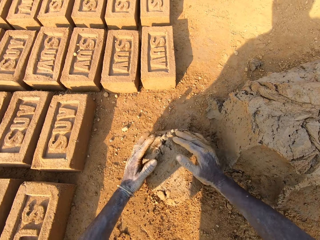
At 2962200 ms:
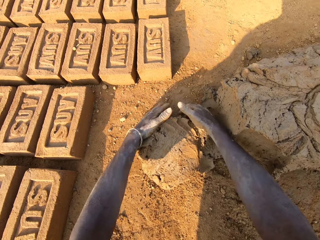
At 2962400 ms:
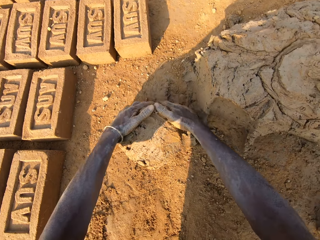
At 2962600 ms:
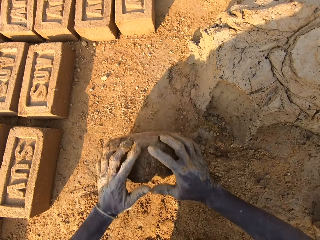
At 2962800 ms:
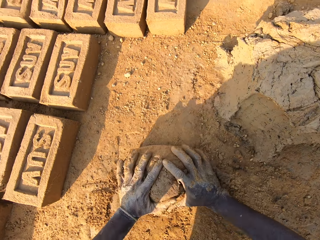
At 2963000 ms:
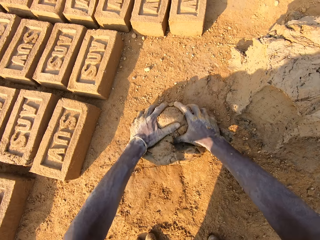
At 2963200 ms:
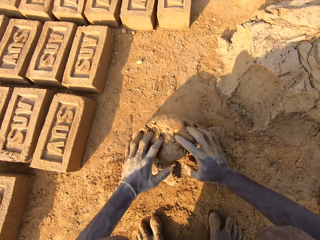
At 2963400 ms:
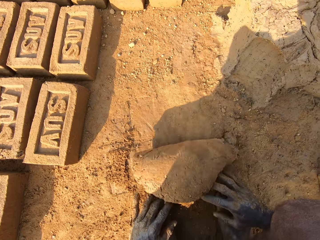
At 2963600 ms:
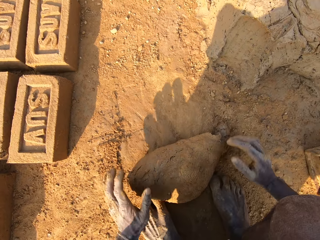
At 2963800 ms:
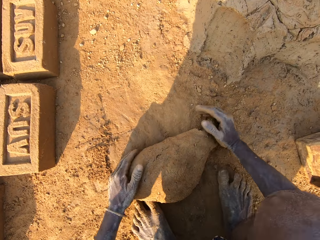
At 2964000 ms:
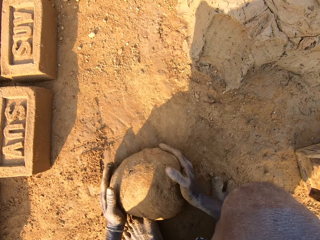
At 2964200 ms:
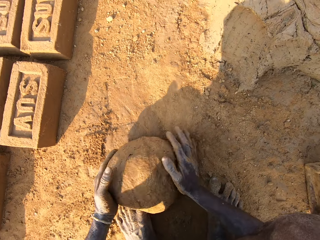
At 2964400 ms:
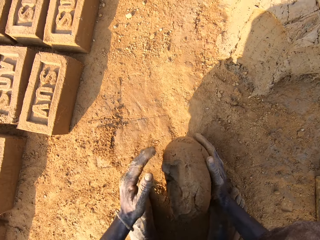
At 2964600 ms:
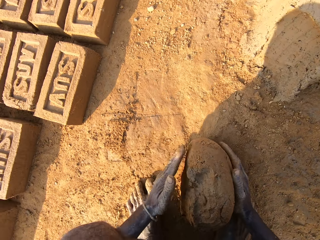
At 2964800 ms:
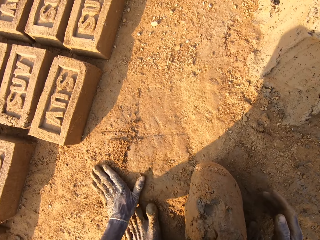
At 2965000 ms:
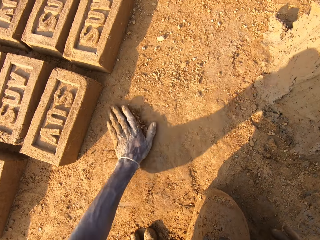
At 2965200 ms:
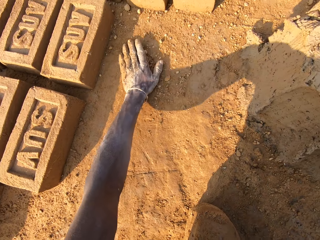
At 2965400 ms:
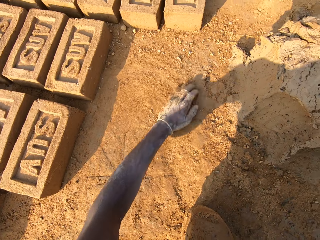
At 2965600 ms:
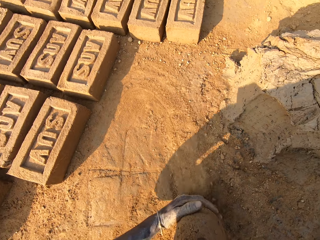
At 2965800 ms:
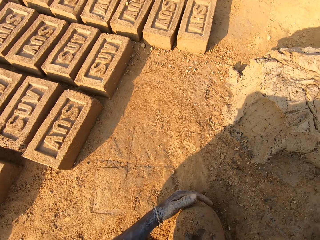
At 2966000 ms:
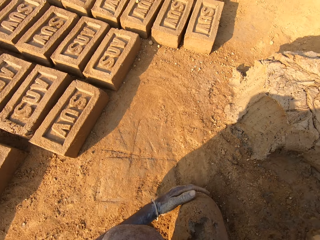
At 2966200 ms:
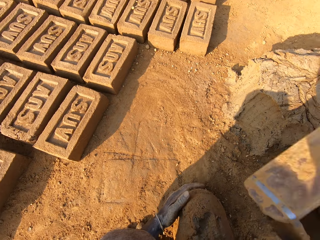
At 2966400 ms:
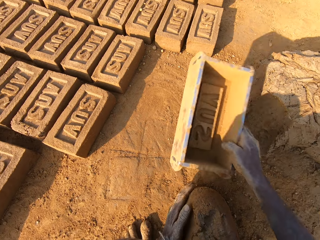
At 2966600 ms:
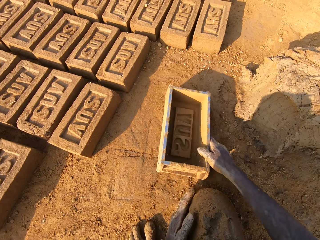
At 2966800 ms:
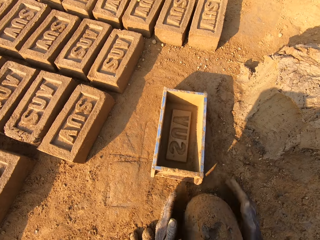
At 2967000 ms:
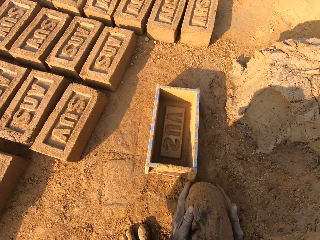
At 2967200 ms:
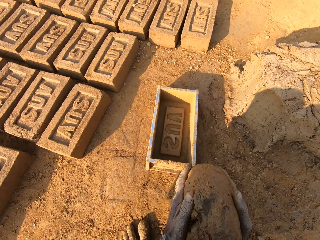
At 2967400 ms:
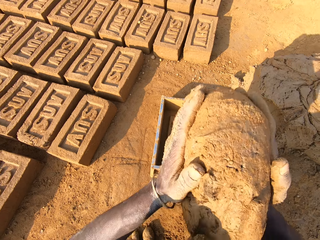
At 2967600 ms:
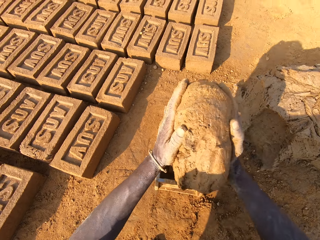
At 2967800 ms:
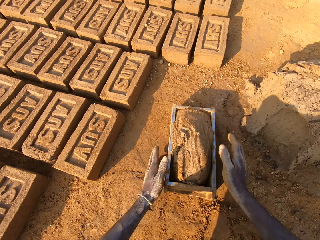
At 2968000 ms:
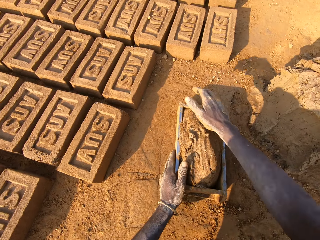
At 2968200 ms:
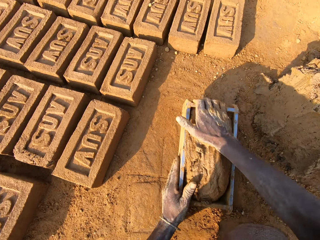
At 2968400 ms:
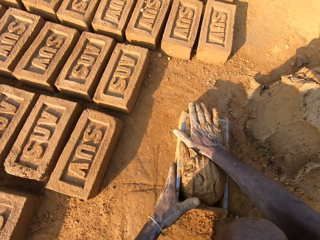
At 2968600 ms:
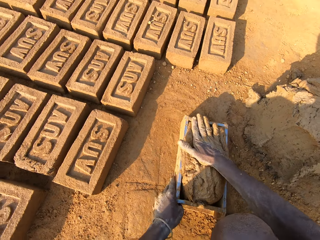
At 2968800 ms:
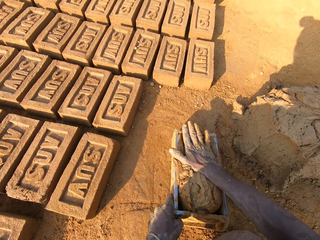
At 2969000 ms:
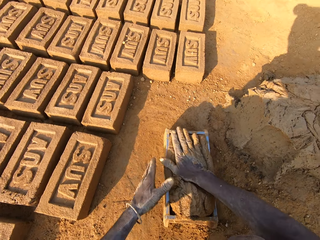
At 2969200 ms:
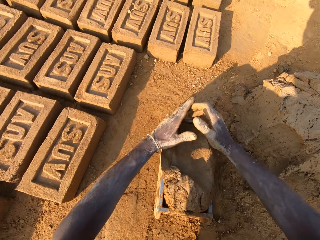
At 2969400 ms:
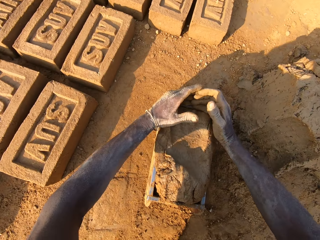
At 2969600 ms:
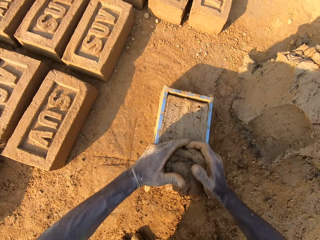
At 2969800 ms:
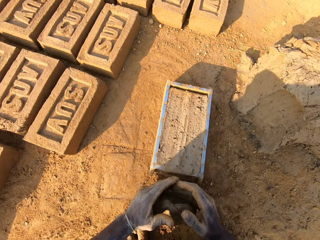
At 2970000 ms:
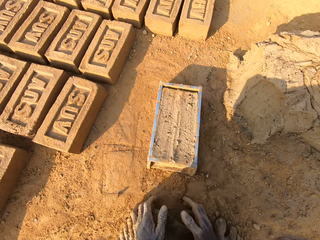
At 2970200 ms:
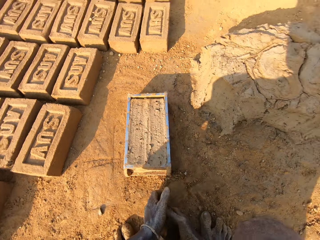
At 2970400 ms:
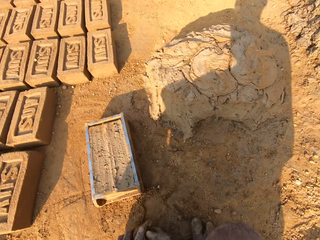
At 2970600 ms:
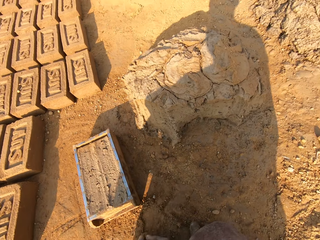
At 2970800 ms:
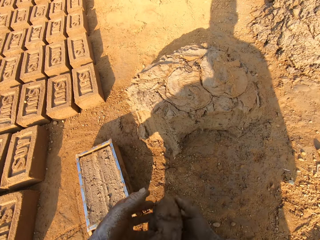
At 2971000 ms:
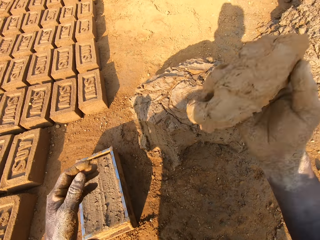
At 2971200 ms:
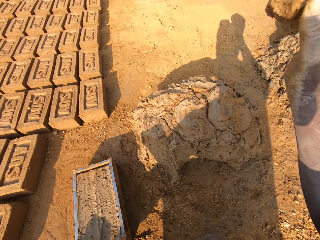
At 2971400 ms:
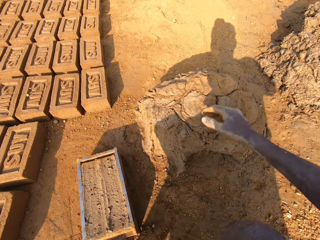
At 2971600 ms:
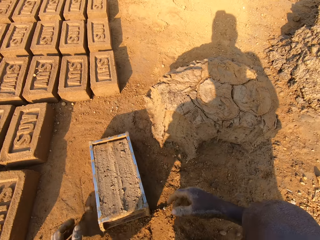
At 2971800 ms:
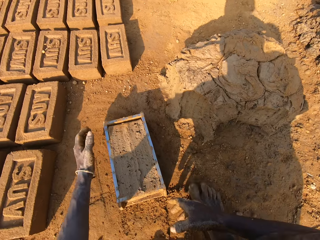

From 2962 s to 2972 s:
The camera wearer molds the mud with his hands. He mixes the scooped mortar with clay. He holds the soil on the ground with his left hand. He picks the brick mold on the ground. He puts the brick mold on the ground. He slams the mortar into the brick mould. He scoops excess out of it. He throws the excess mortar on the pile of mortar.

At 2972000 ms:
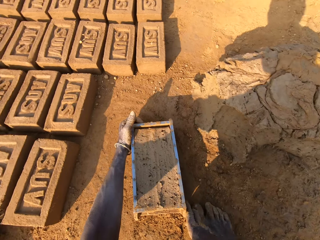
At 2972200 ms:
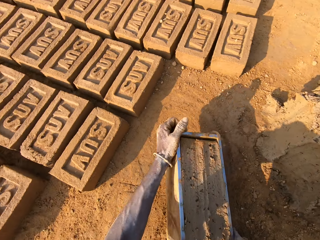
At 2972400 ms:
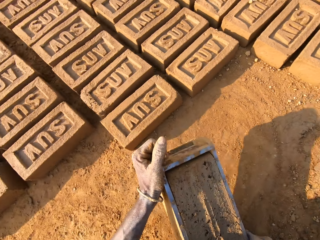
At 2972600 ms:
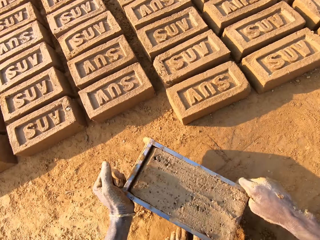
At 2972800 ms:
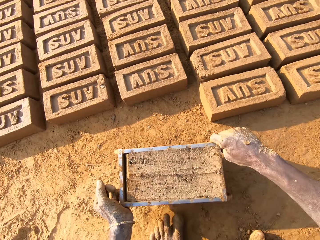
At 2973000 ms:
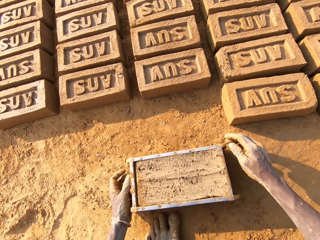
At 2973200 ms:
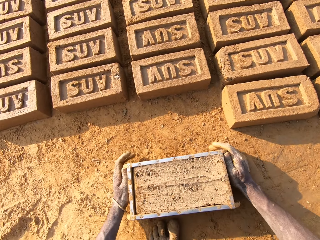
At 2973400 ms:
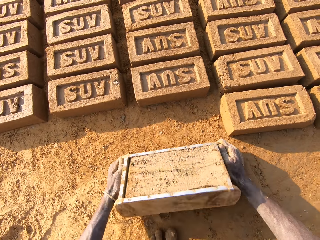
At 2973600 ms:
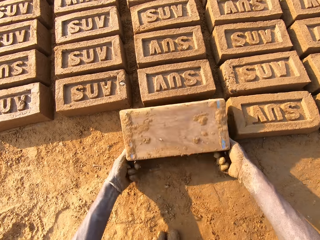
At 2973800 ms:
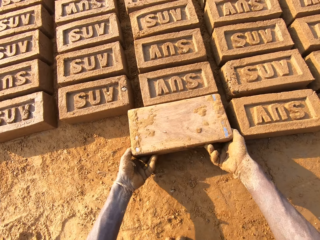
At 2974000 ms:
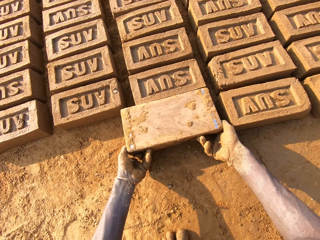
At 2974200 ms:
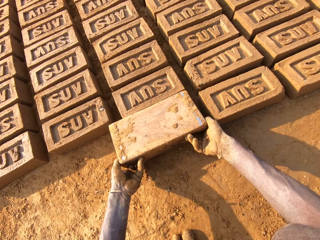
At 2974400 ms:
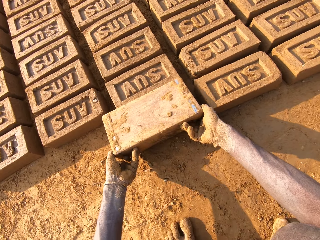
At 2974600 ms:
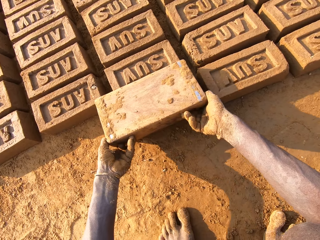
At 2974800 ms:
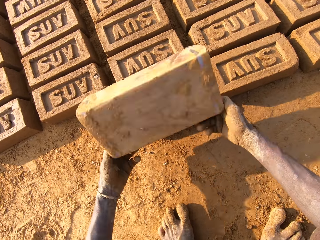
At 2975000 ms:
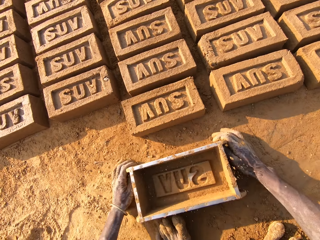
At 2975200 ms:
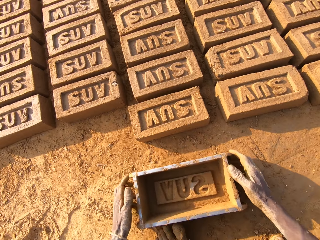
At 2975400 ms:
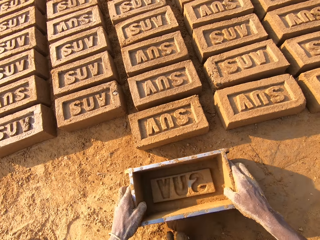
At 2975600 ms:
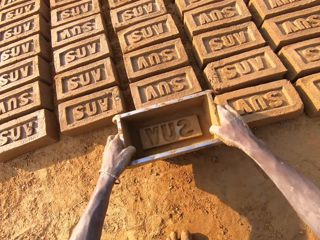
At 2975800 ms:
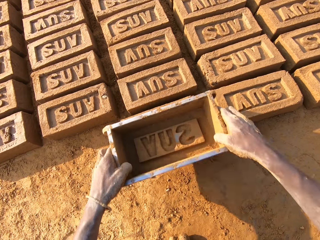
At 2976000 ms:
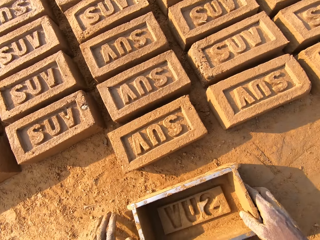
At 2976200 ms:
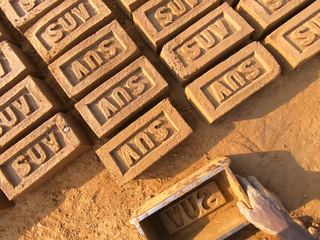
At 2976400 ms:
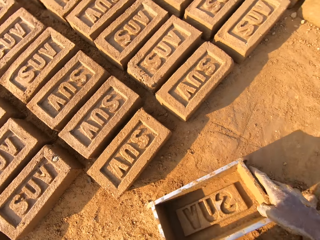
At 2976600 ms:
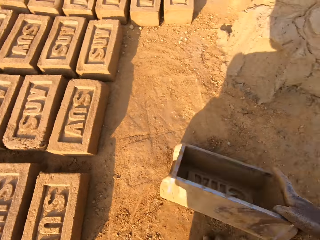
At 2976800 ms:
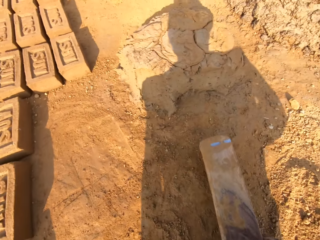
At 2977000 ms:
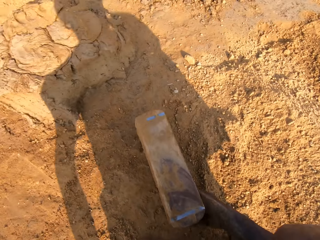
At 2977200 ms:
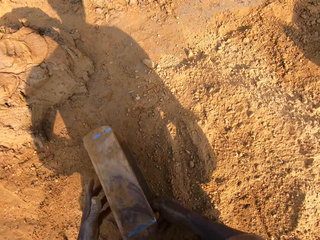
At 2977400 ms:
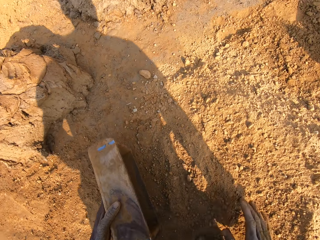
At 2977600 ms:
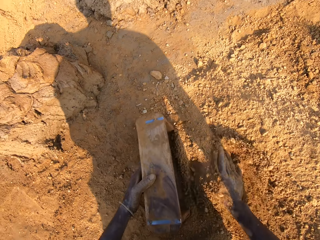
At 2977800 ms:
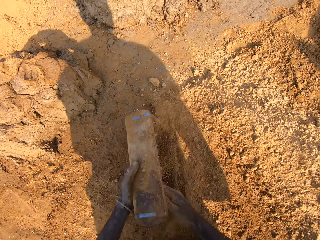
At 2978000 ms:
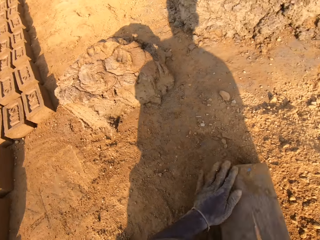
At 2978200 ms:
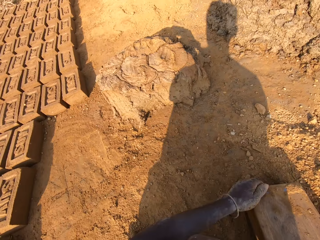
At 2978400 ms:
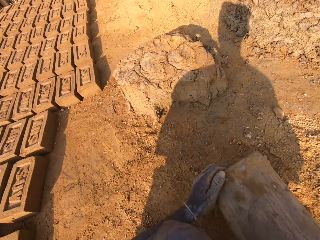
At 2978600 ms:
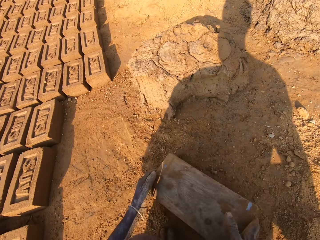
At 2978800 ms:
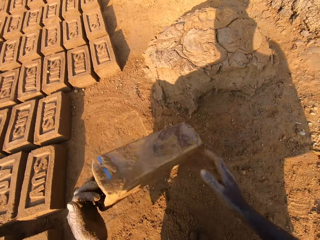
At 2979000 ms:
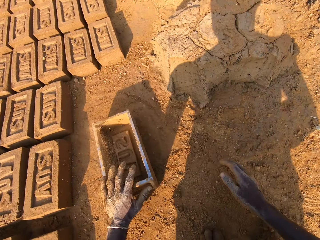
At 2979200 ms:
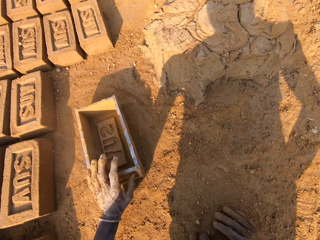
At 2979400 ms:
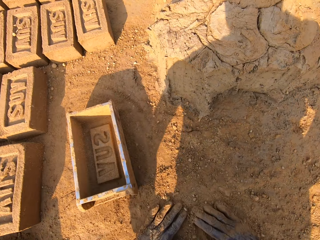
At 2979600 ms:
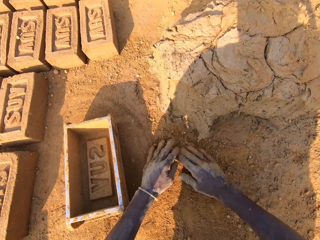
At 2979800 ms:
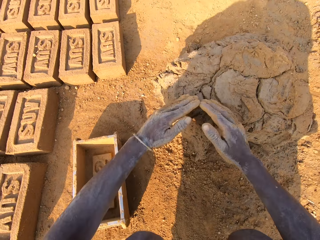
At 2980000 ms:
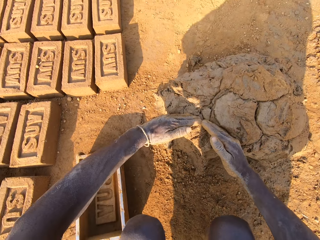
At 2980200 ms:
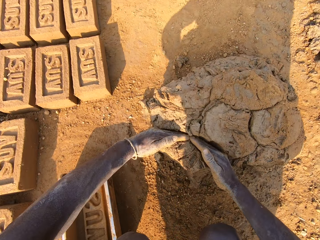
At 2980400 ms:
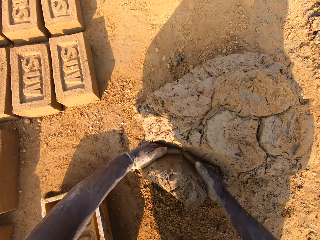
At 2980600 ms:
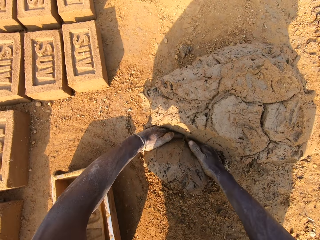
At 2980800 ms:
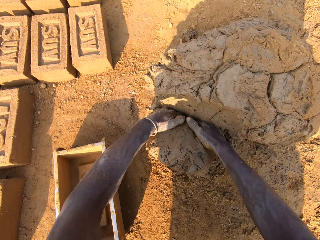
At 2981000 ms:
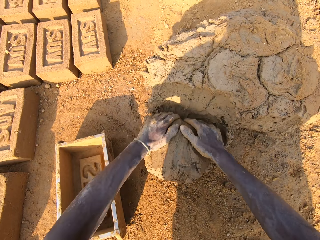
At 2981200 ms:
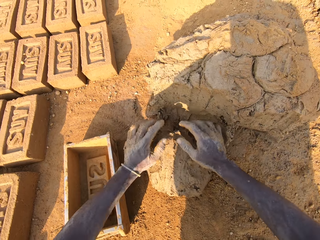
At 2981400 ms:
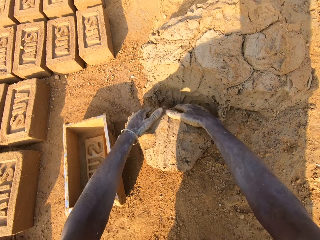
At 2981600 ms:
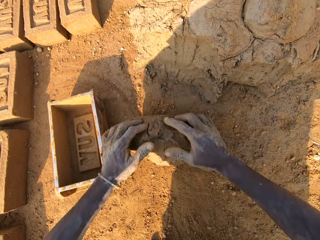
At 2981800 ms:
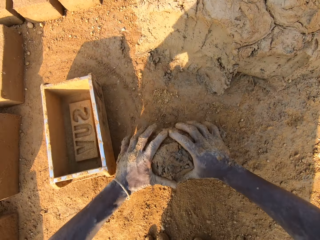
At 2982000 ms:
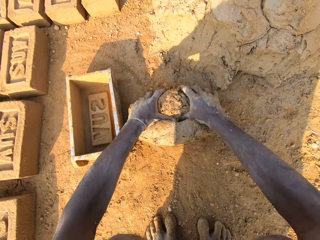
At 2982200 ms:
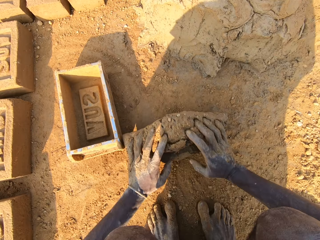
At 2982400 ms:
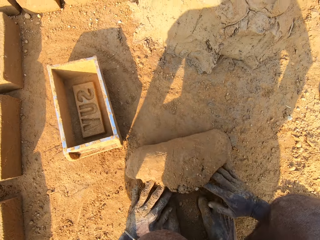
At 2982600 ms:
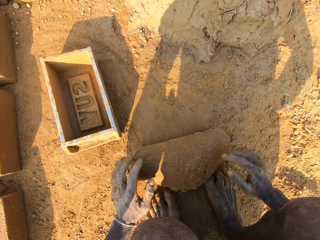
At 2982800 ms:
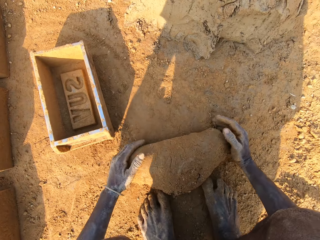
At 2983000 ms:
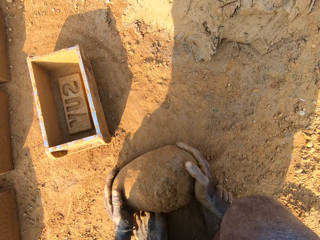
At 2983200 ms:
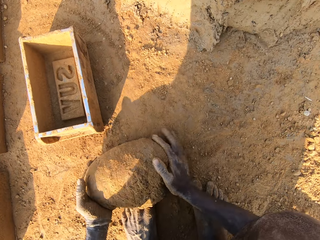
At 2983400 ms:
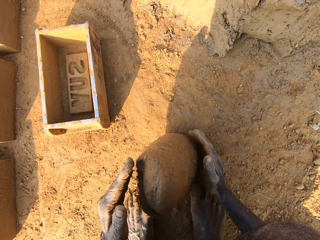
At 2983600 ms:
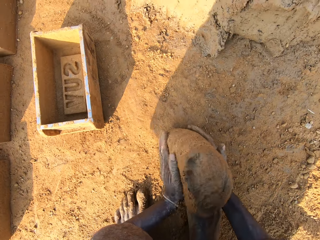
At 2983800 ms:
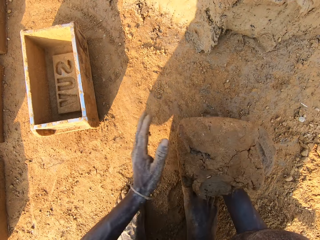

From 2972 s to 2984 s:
The camera wearer picks up the brick mould from the ground. He puts the brick mold on the ground. He empties a brick to the ground. He makes a brick with the brick mold. He drops the brick mould on the ground. He picks up the brick mould from the ground. He puts the brick mold on the ground. He picks the brick mold on the ground. He puts clay in the brick mould. He empties the clay to the ground. He drops the brick mould on the ground. He rubs his hands on clay. He scoops mortar or mud from a pile of mortar on the ground with his hands. He molds the mud with his hands. He mixes the scooped mortar with clay.
